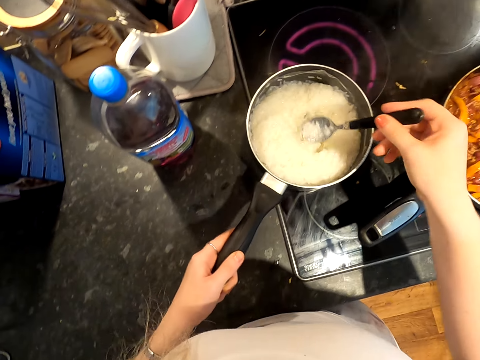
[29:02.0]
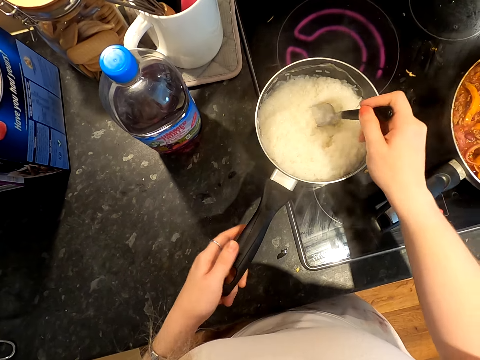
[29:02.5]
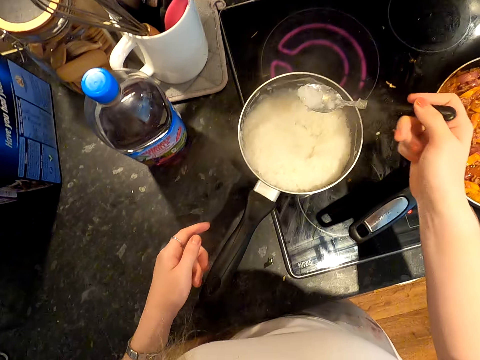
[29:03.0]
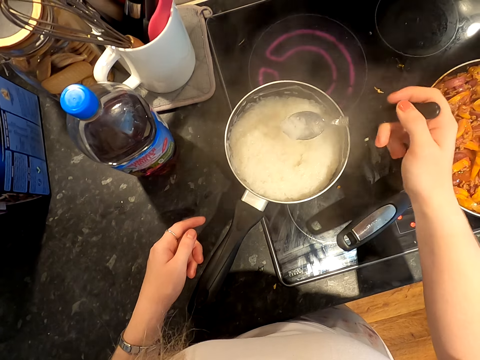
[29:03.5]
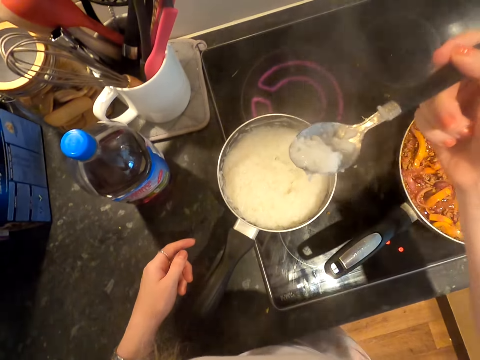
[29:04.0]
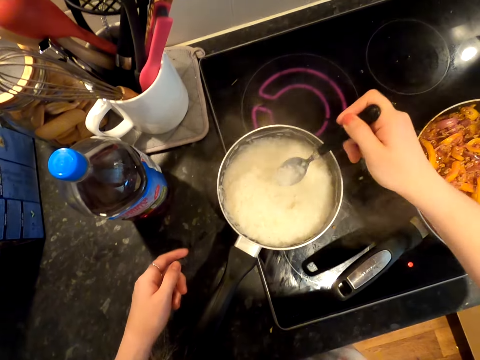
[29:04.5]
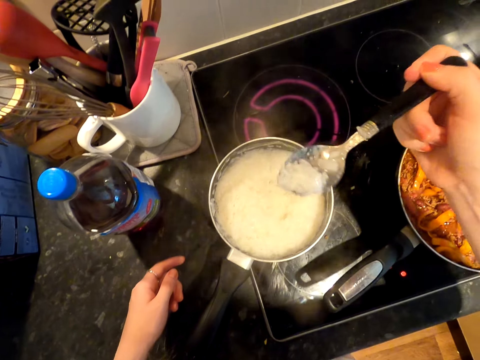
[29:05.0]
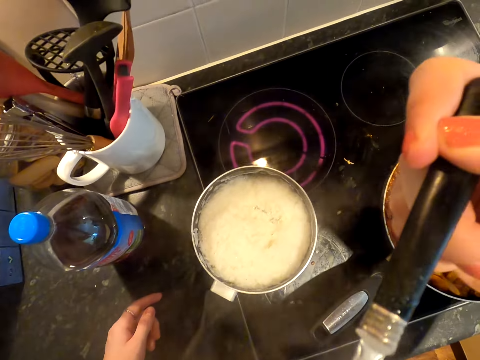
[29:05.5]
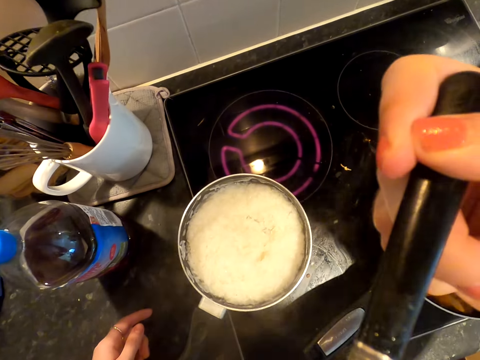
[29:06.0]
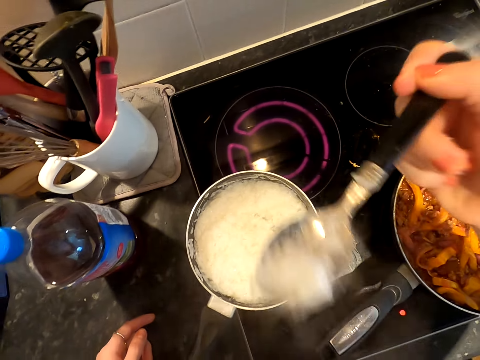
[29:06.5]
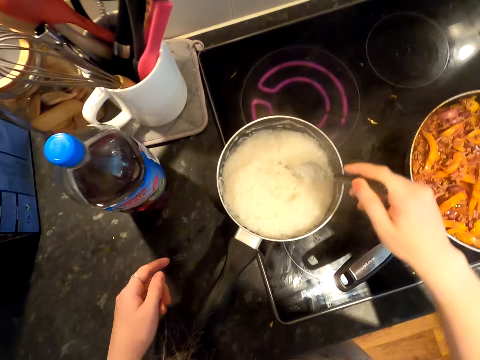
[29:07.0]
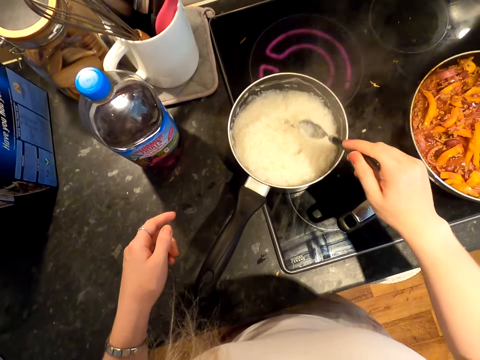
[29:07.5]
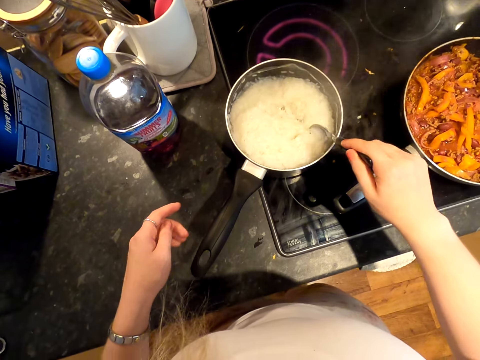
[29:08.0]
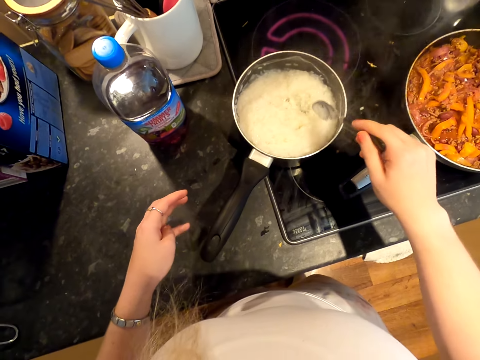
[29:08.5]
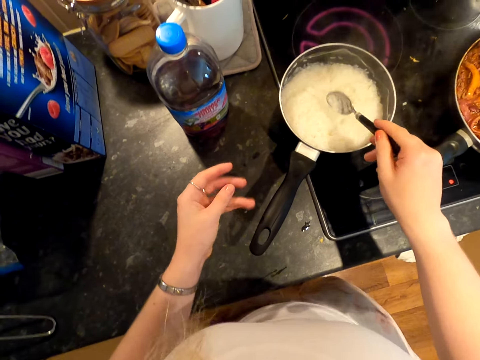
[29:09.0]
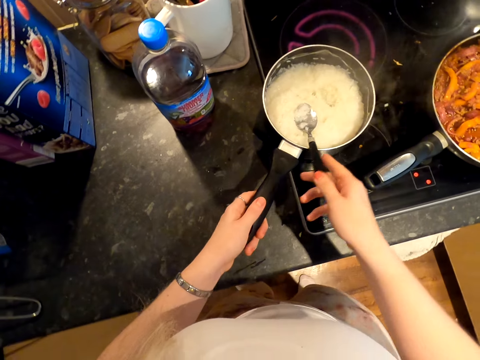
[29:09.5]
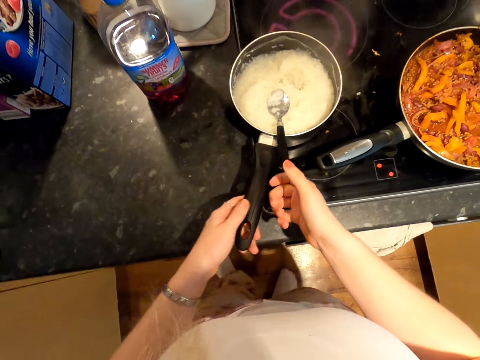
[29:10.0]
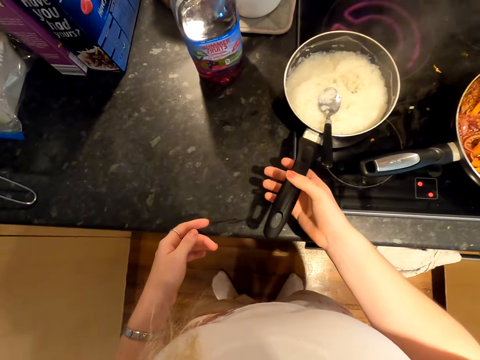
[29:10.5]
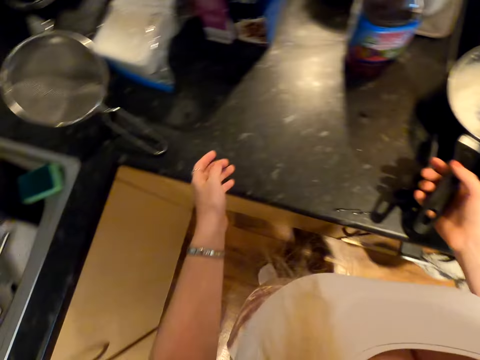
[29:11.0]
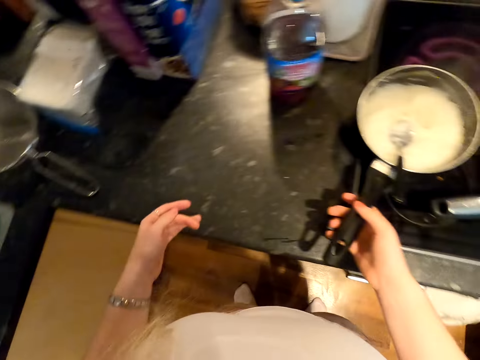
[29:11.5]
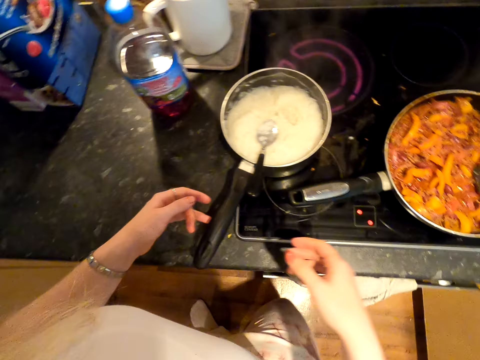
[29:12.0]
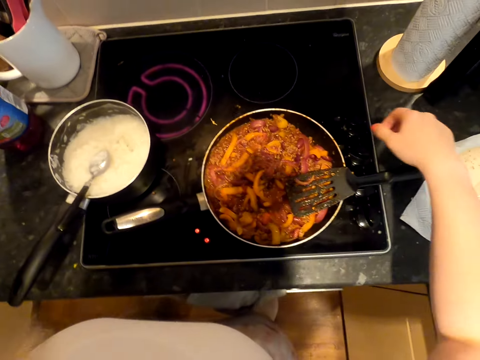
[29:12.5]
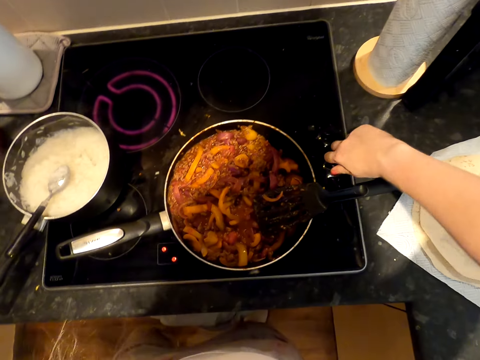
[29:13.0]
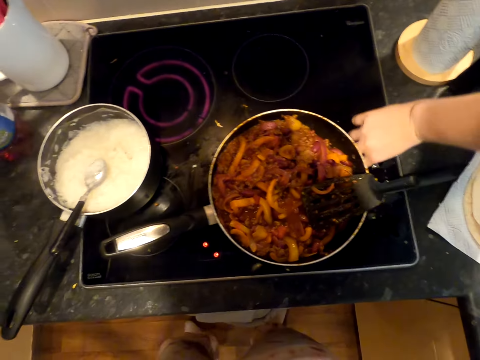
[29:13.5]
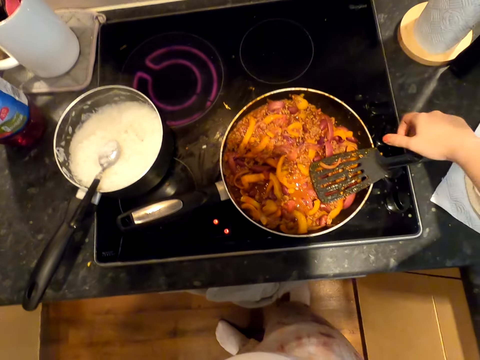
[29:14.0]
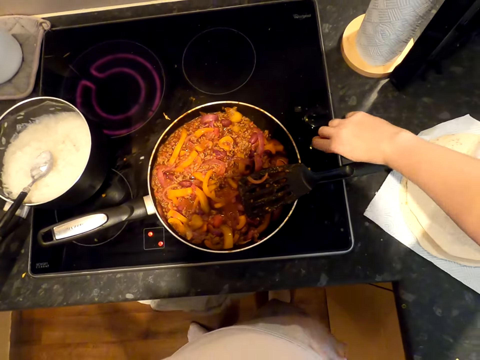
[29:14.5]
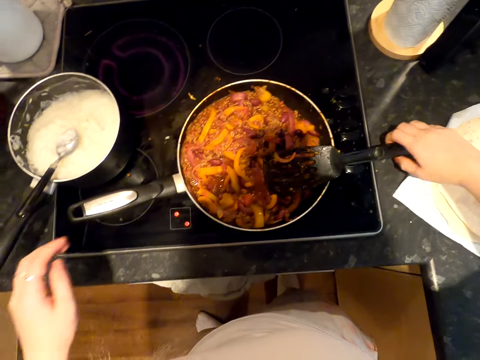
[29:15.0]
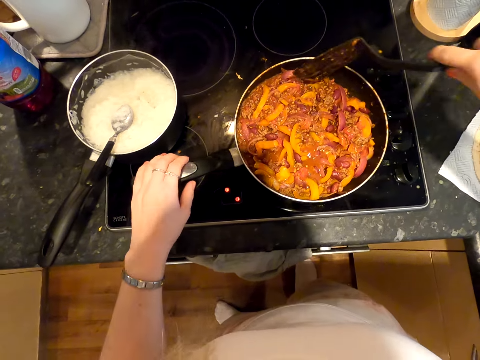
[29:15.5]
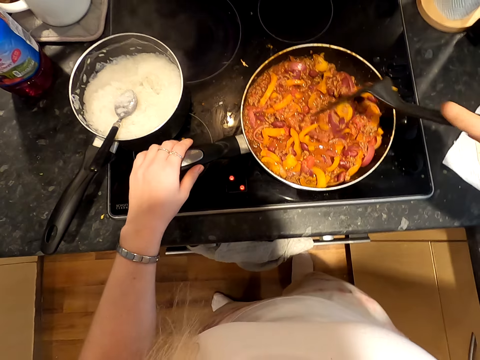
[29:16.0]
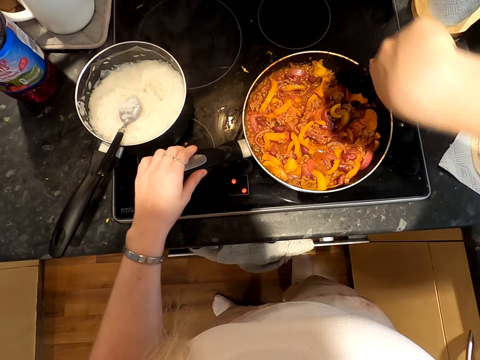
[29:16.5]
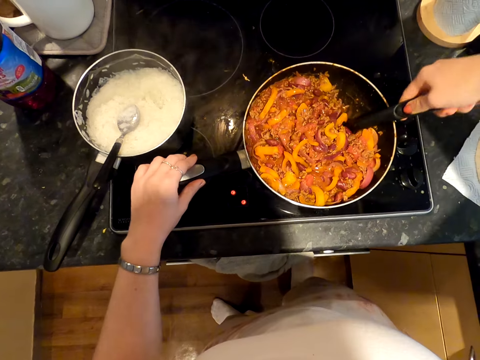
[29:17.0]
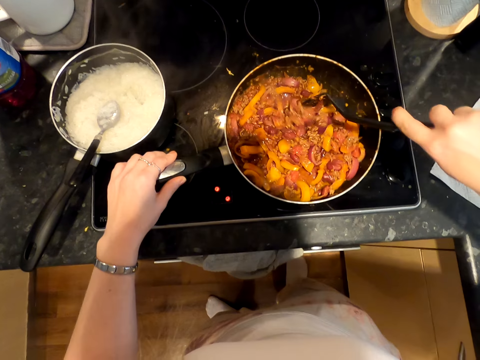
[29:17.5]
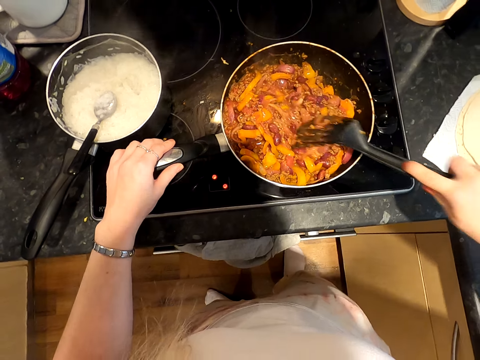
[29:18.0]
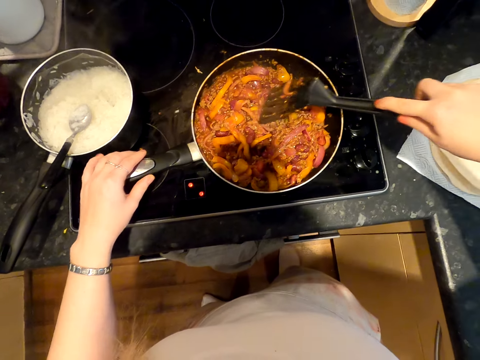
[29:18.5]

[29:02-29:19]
The camera wearer moves the cooking pot. They scoop some rice with a spoon. They move the spoon. They move the spoon towards the cooking pot. They move the rice towards the mouth. They taste the rice. They move the spoon to the cooking pot. They hit the cooking pot. They hold the cooking pot. They put the spoon on the cooking pot. They hold the cooking pot. They turn off the gas cooker. They hold the cooking spoon. They hold the cooking pot. They stir the food with the spoon.

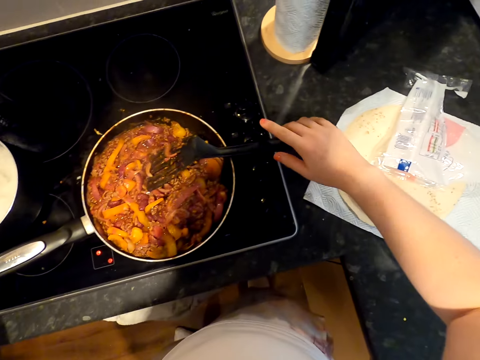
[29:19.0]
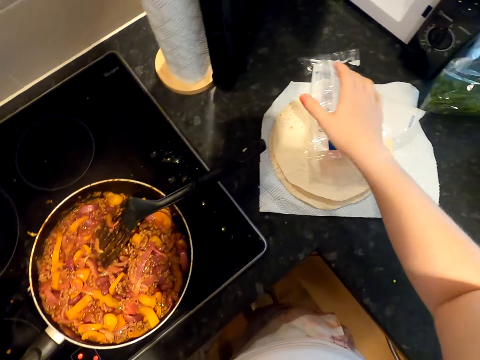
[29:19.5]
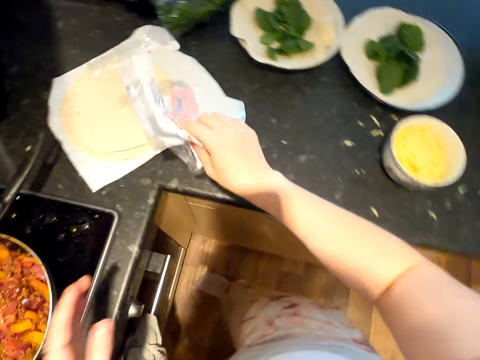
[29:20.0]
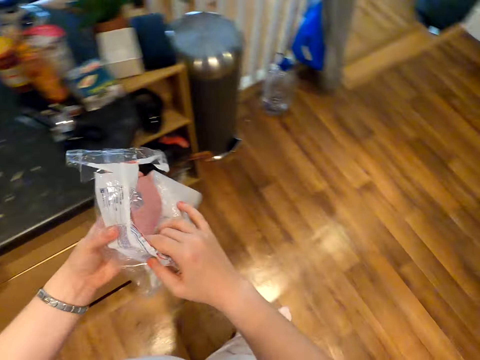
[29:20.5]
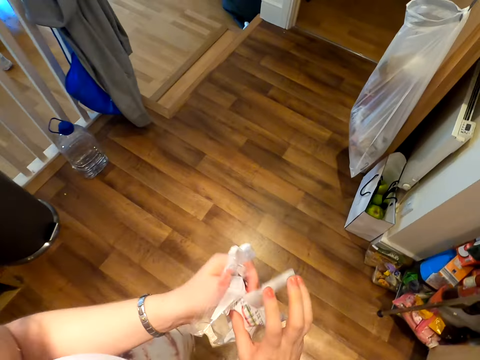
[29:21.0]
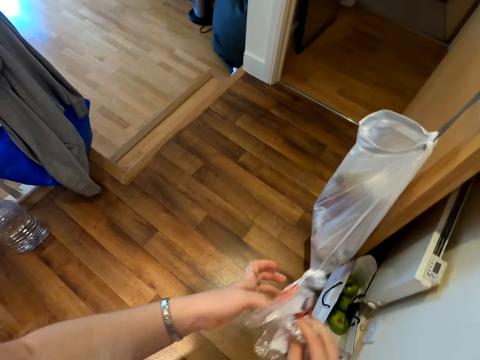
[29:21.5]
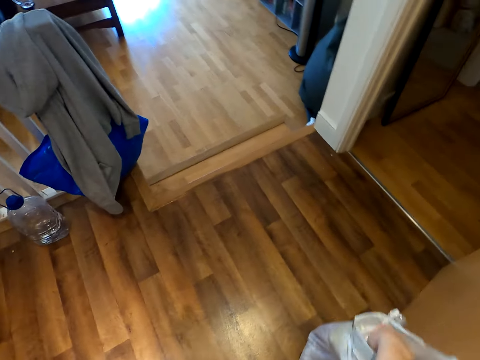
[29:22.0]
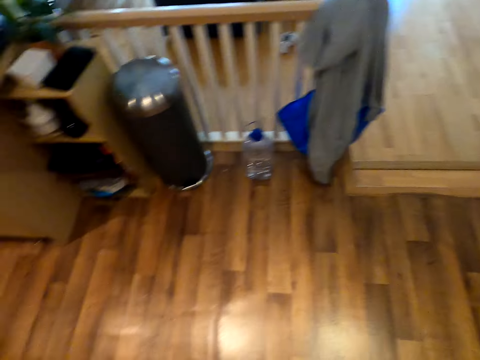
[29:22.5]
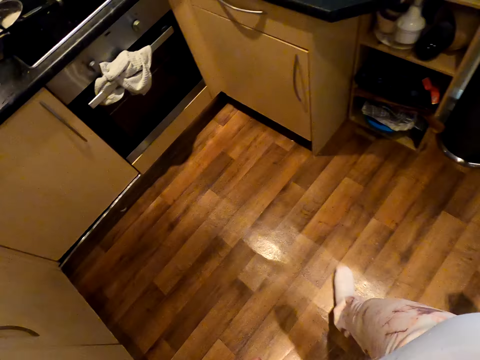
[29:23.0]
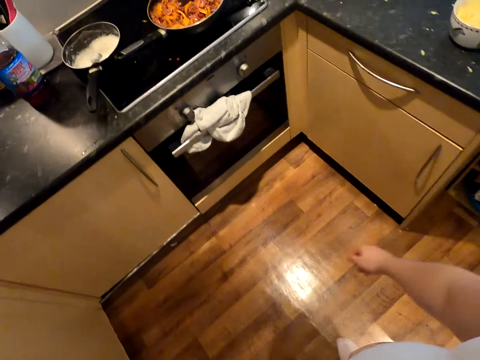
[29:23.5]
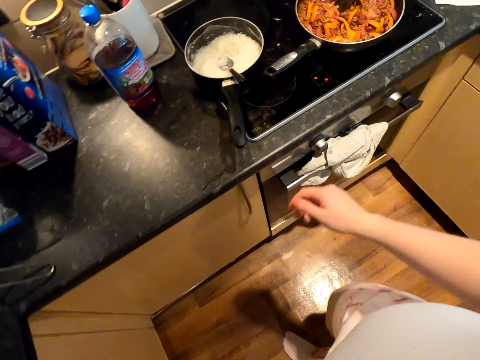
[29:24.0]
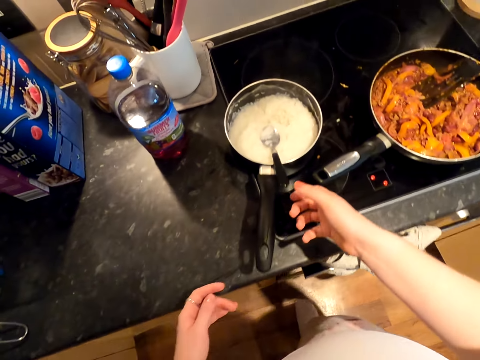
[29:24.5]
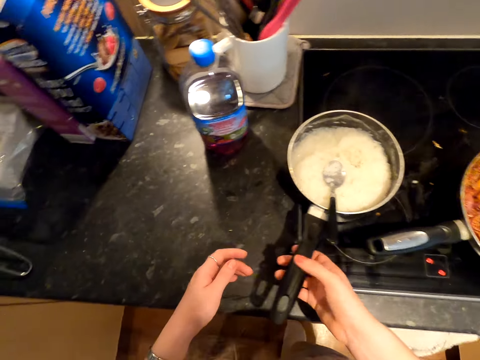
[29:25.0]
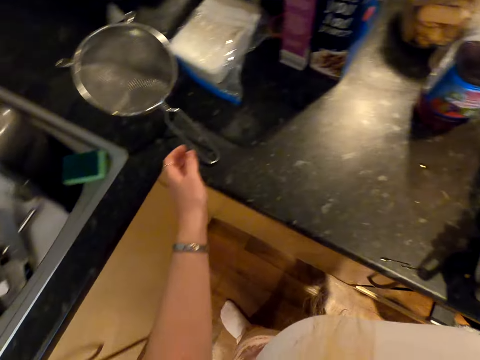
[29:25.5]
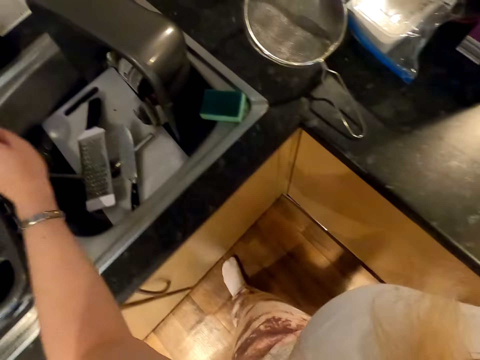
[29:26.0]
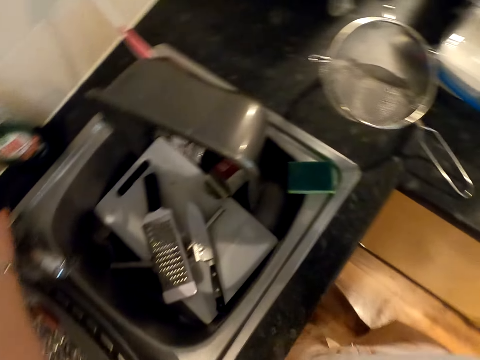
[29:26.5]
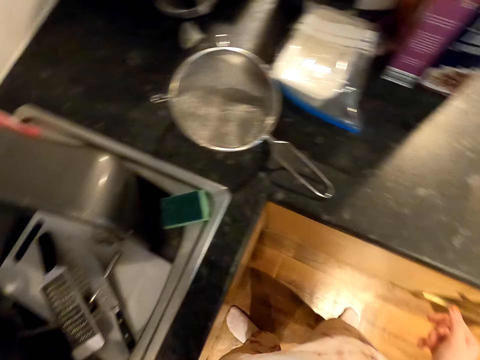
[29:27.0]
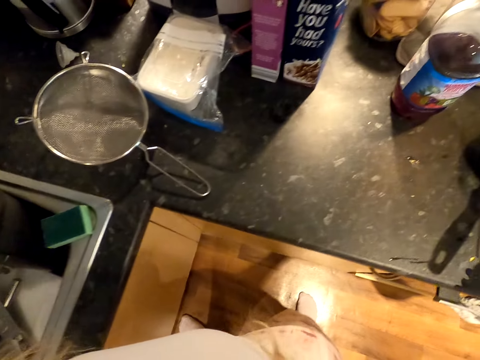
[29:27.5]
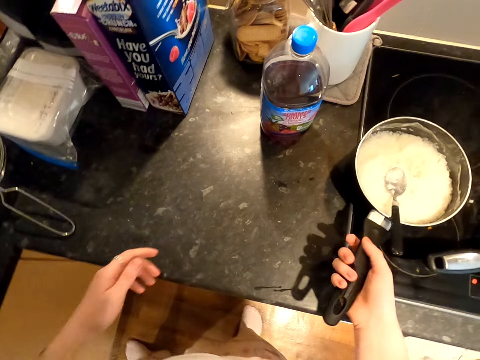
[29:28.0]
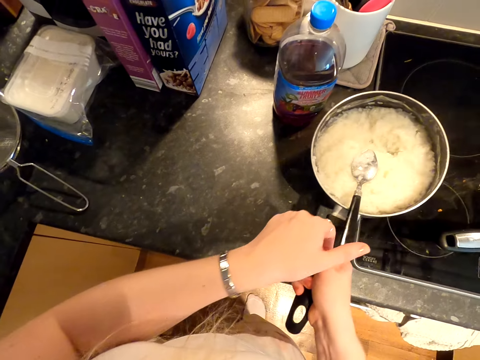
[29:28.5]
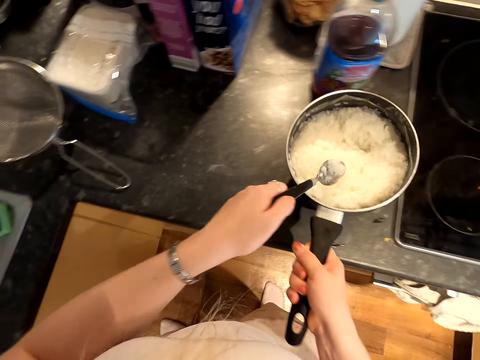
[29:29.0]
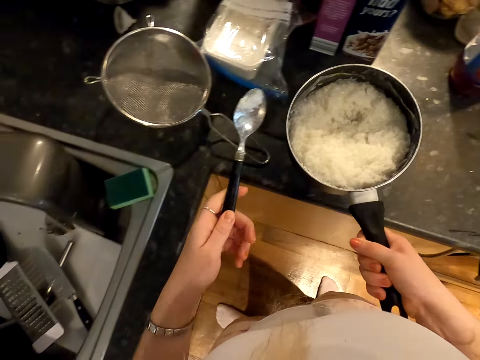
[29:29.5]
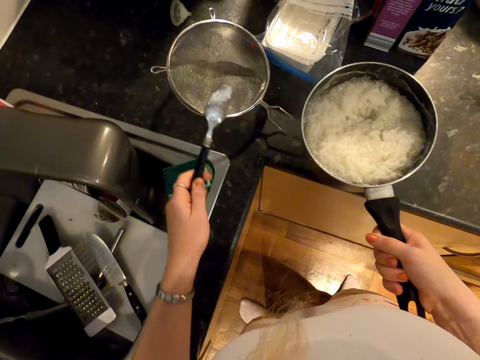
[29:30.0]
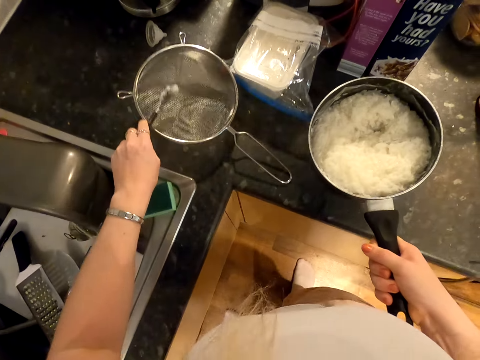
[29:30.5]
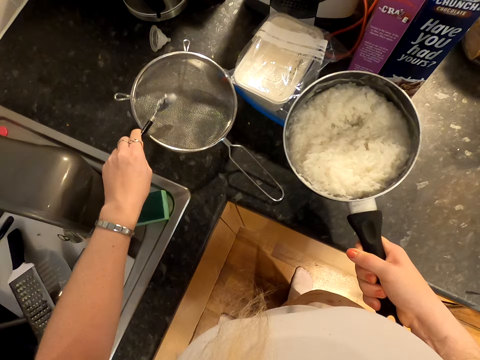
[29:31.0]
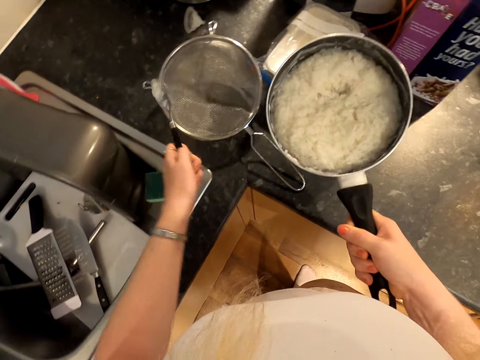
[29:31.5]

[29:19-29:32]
The camera wearer drops the cooking spoon. They pick up a wrapper. They hold the wrapper with the other hand. They move around. They dispose of the wrapper. They move around. They touch the spoon. They hold the cooking pot. They open the tap. They lift the rice. They hold the spoon. They shake the spoon.
